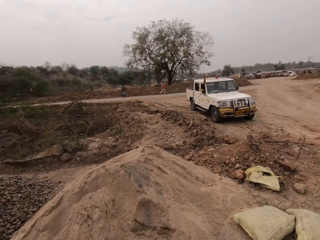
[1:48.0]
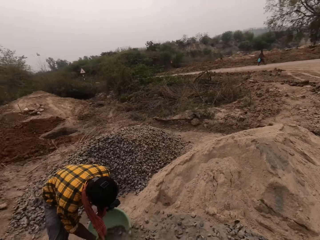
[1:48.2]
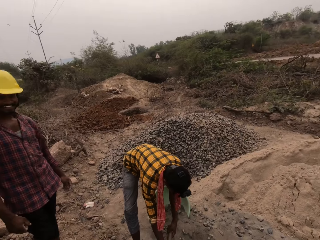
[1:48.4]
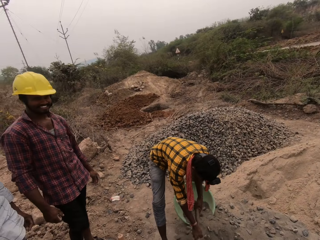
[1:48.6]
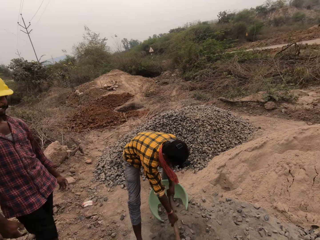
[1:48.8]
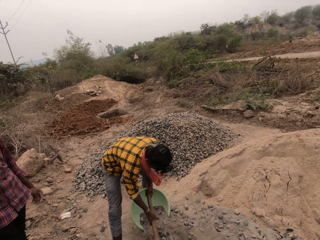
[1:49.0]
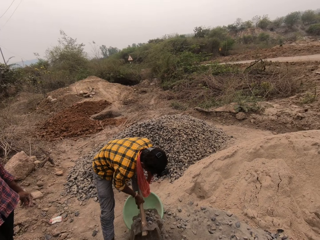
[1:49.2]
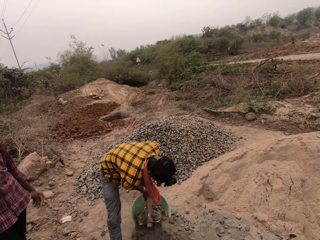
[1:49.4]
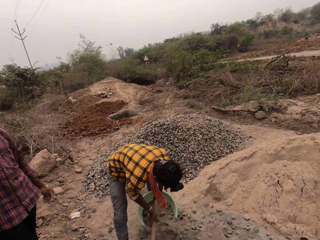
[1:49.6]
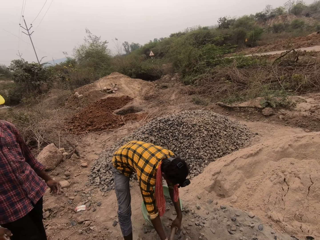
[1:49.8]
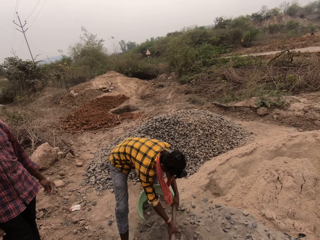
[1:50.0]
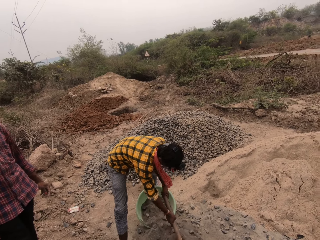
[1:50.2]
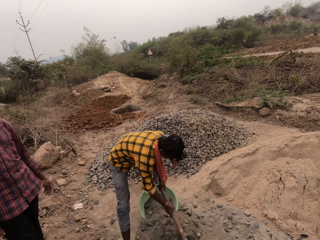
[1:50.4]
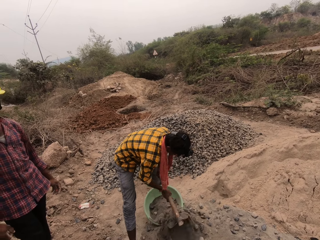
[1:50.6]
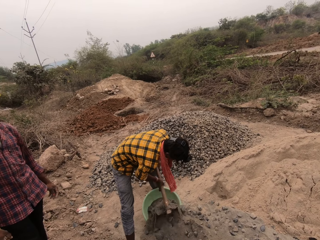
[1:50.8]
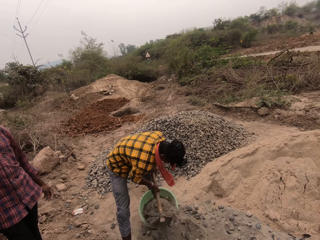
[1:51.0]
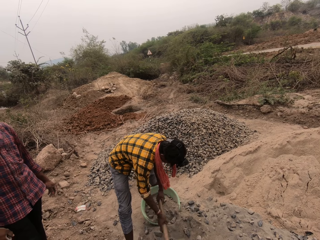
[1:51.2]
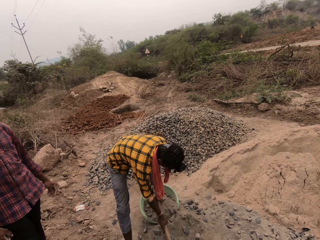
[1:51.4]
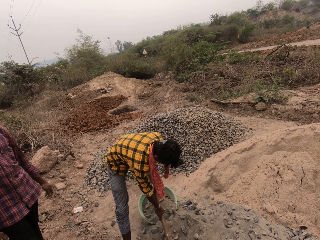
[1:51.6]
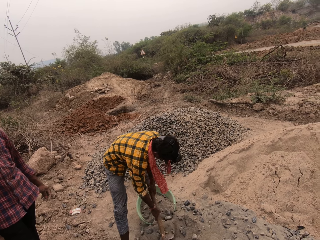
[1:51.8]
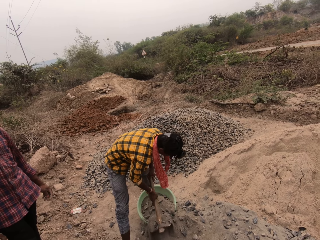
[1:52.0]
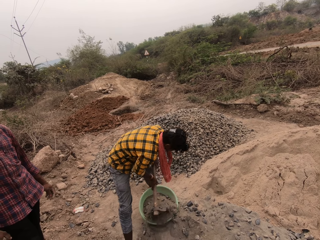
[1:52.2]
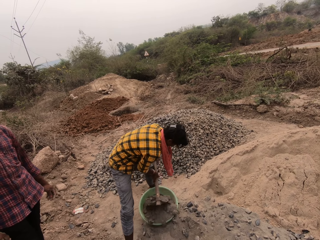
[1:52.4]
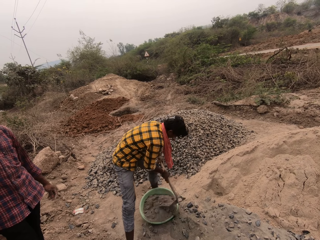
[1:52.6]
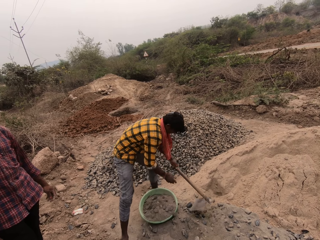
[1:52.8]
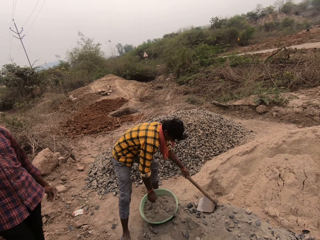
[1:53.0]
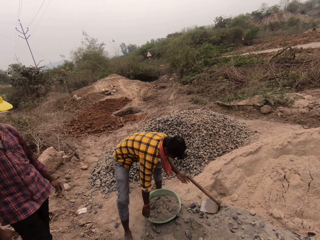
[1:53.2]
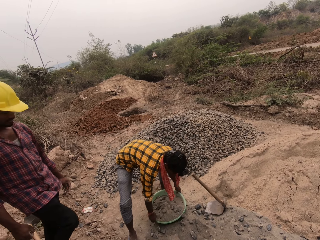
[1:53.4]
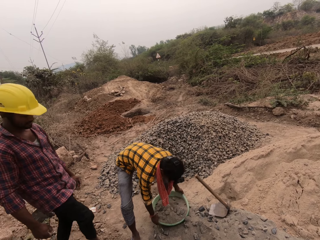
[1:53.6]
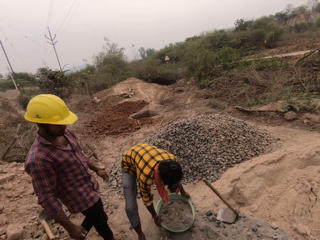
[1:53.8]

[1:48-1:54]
A man walks around. Another man scoops concrete mix from the ground with the hoe in both hands. He pours the concrete mix in the bowl with the hoe in both hands. He scoops concrete mix from the ground with the hoe in both hands. He pours the concrete mix in the bowl with the hoe in both hands. He scoops concrete mix from the ground with the hoe in both hands. He pours the concrete mix in the bowl with the hoe in both hands. He drops the hoe on the ground with his left hand and picks up the bowl from the ground with both hands.

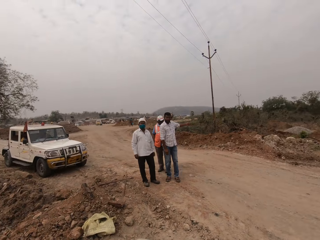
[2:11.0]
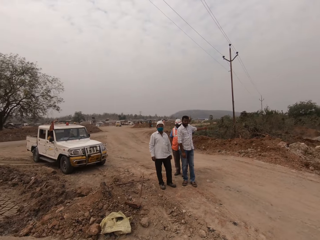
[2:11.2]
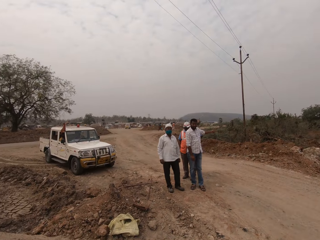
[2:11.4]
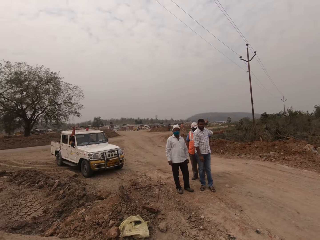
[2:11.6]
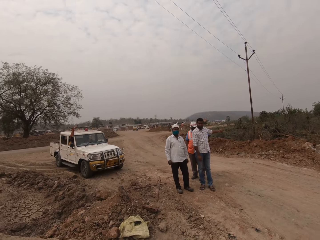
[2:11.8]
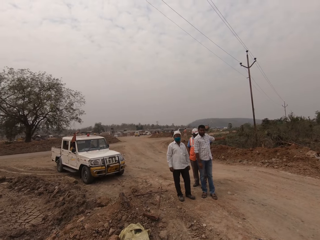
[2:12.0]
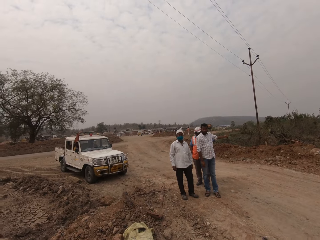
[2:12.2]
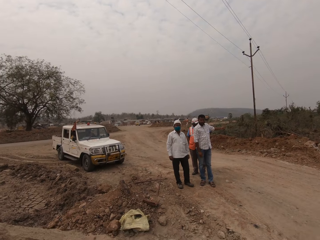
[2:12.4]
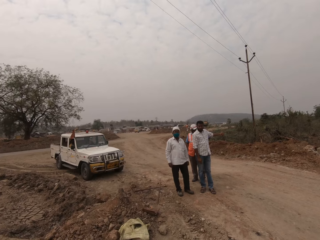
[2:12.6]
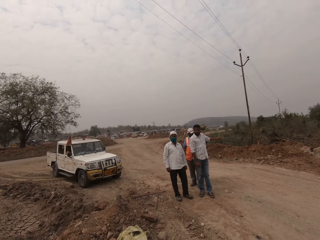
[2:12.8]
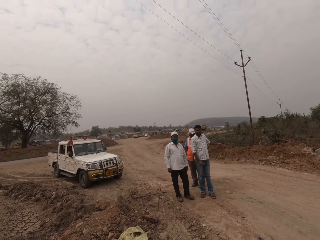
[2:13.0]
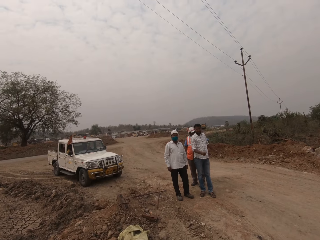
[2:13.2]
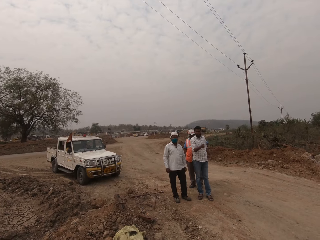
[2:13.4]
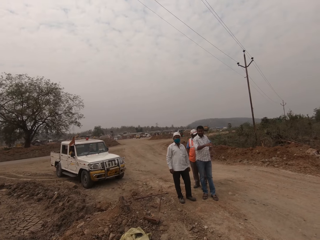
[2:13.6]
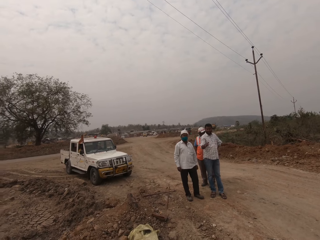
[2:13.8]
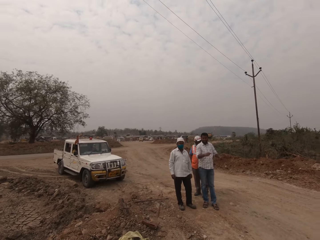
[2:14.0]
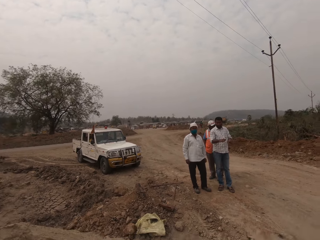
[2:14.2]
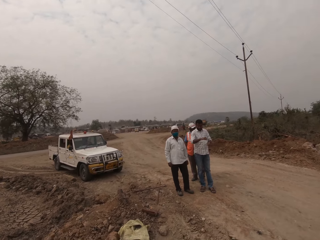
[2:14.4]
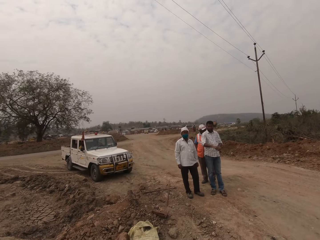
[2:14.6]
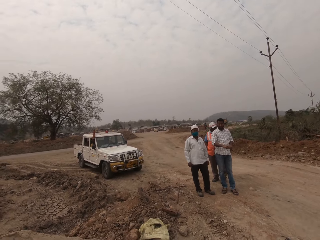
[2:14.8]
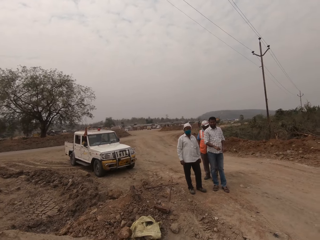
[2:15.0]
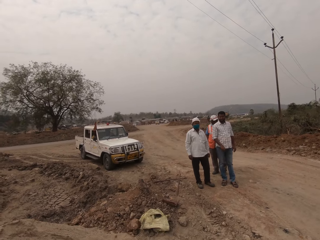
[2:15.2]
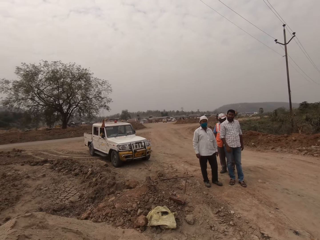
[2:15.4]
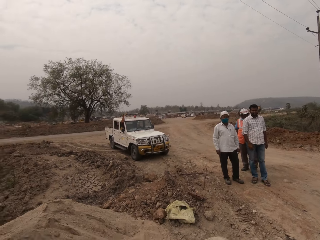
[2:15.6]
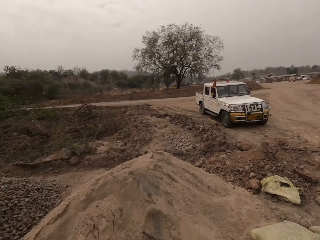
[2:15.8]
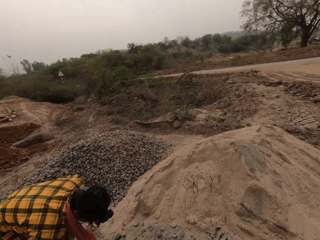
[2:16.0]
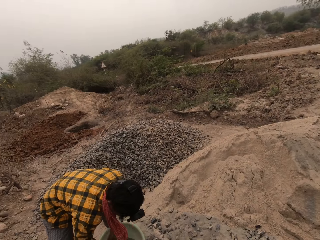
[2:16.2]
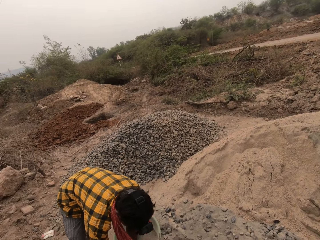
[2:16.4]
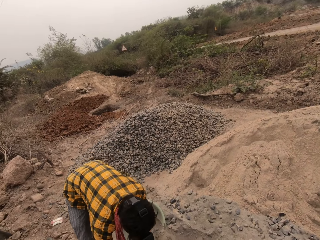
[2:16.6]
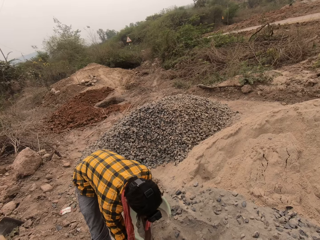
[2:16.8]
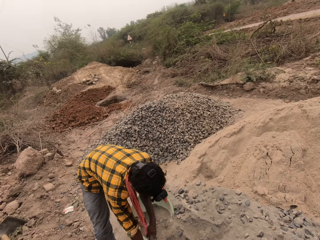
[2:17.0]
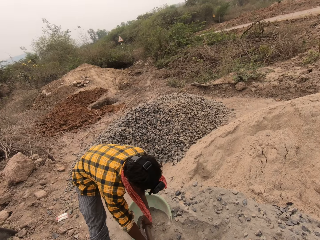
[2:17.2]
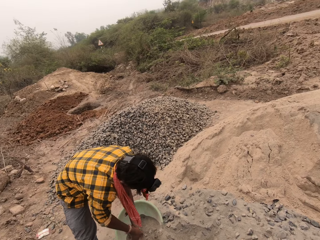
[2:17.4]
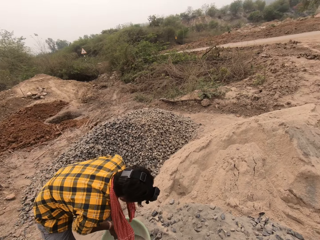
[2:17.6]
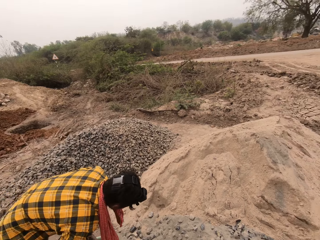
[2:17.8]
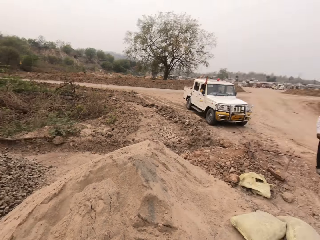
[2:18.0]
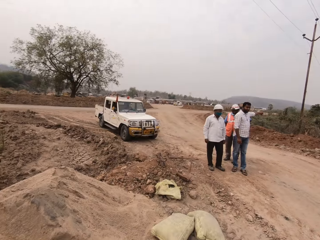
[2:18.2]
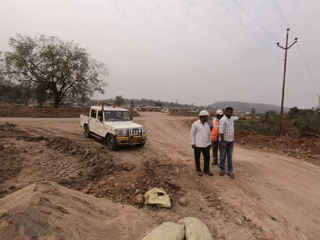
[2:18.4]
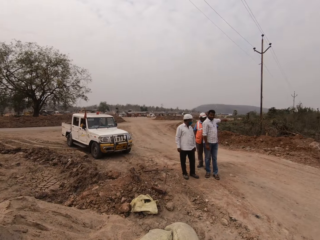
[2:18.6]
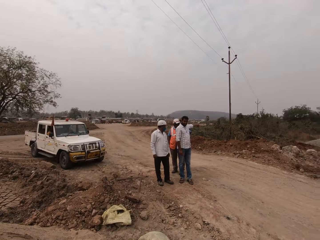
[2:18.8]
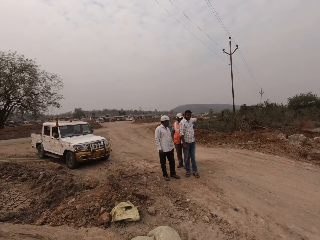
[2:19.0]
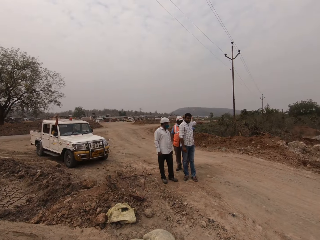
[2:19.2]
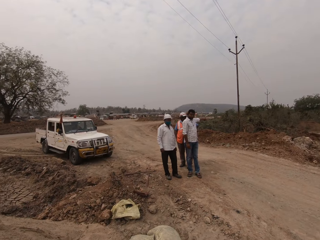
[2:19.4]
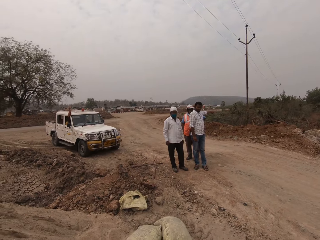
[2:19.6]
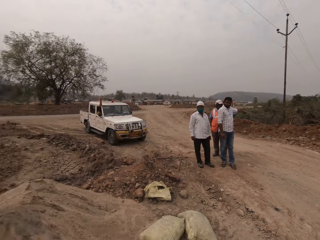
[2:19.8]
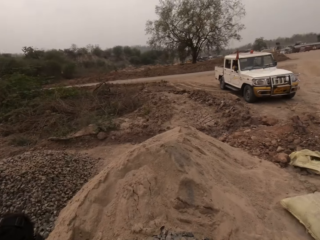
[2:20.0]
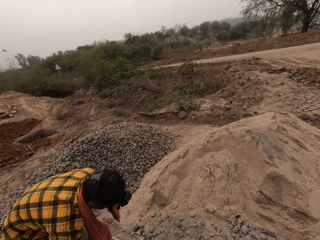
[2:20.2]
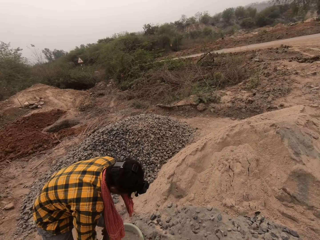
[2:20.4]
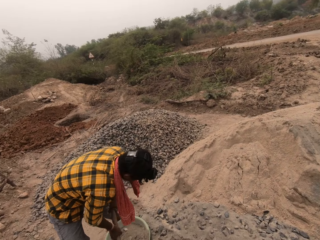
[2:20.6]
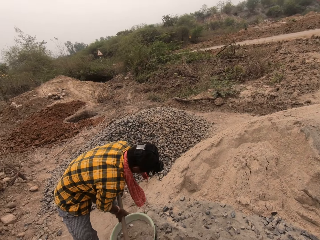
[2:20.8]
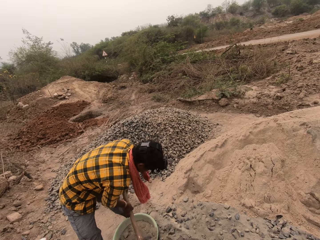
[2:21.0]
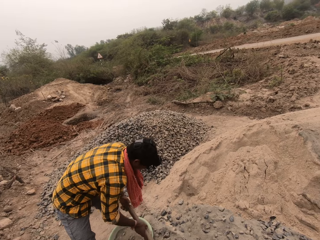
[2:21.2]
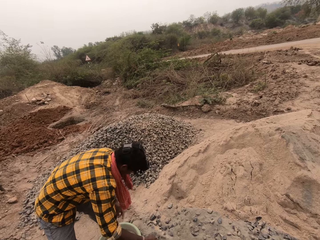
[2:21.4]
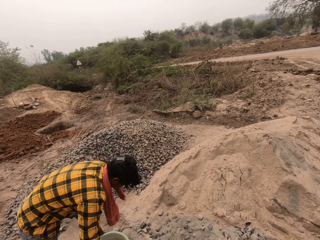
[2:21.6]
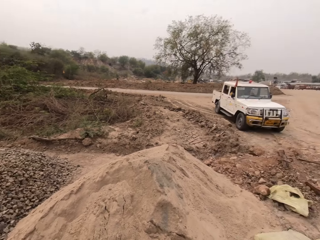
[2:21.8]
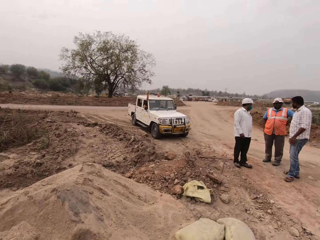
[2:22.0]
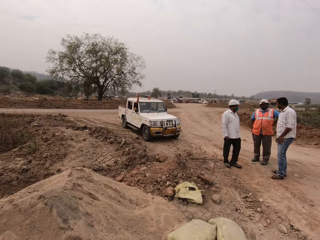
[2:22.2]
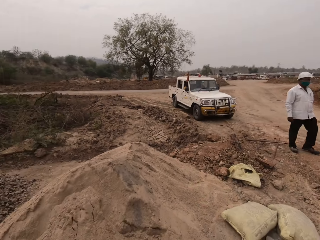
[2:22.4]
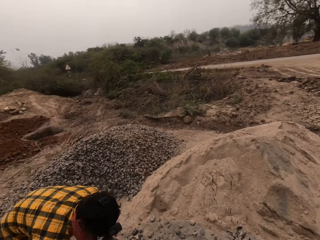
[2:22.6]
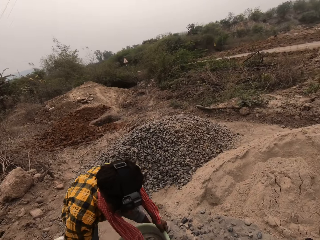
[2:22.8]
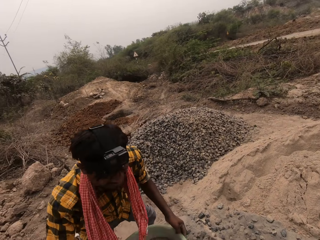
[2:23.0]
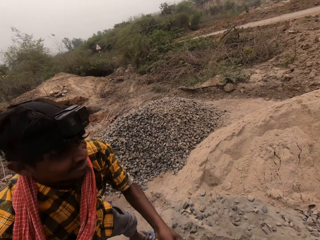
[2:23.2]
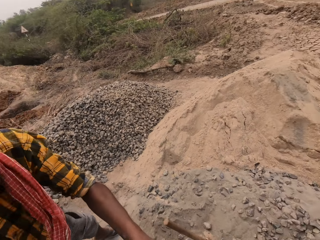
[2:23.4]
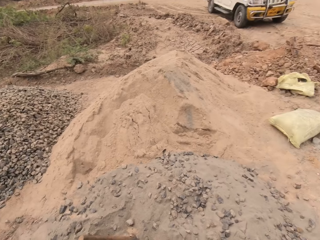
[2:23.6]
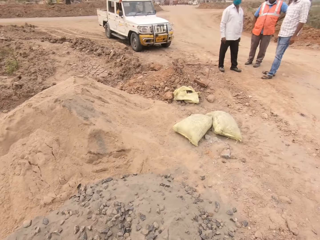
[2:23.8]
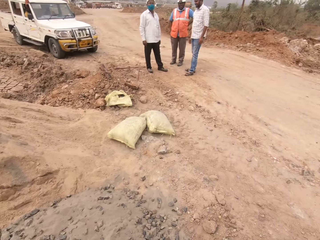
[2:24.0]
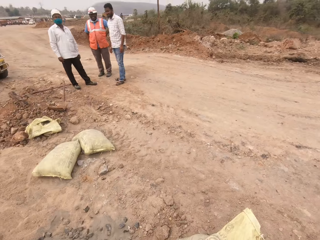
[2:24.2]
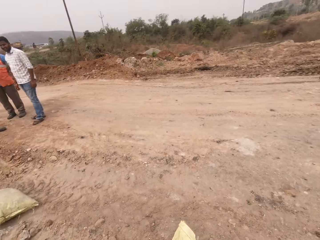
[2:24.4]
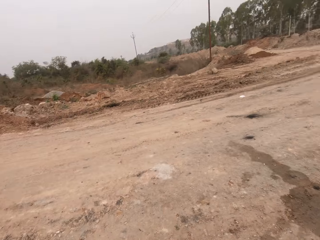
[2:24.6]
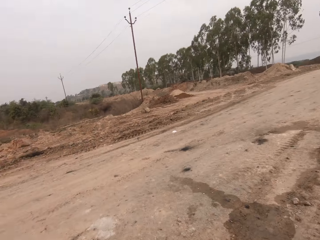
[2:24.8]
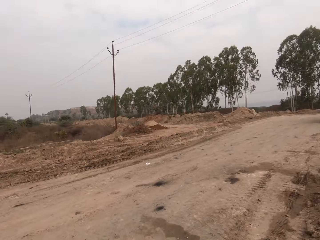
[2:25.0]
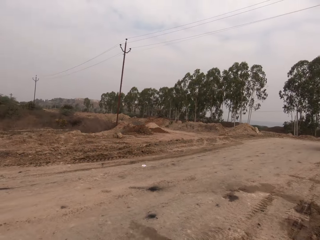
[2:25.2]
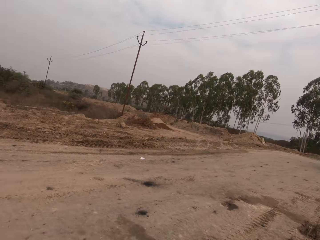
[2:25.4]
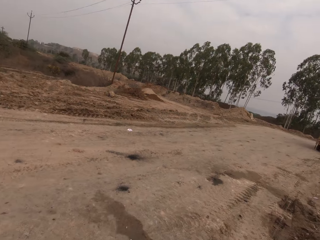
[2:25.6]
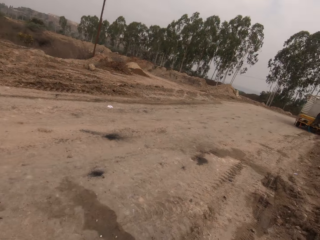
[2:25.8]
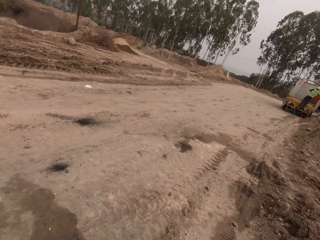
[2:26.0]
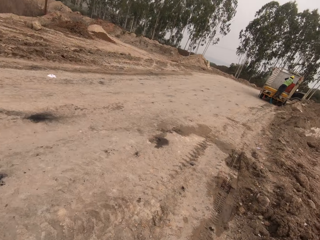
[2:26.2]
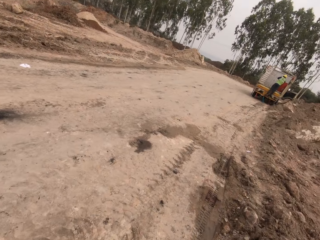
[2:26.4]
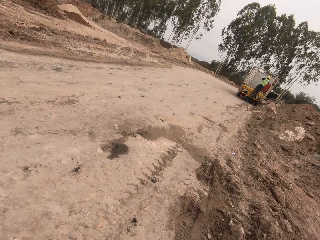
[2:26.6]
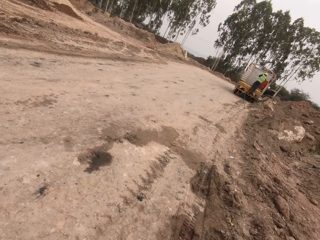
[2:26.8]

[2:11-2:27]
The camera wearer looks around. A man points to the other side and sways his hand. The camera wearer looks around. Another man scoops concrete mix from the ground with the hoe in both hands and pours the concrete mix in the bowl with the hoe in both hands. The first man points to the other side. The other man scoops concrete mix from the ground with the hoe in both hands. The camera wearer looks around. The other man pours the concrete mix in the bowl with the hoe in both hands and drops the hoe on the ground with his right hand. The camera wearer looks around. The other man passes the bowl to the camera wearer with both hands. The camera wearer walks around.
